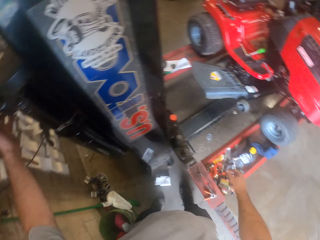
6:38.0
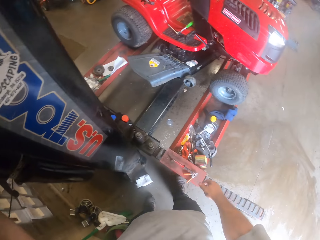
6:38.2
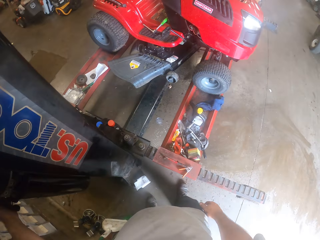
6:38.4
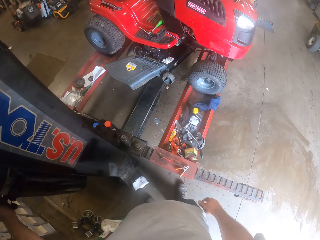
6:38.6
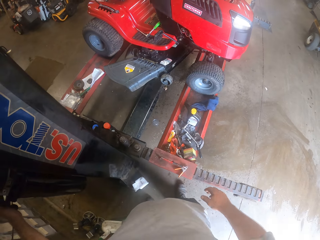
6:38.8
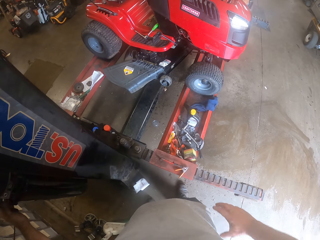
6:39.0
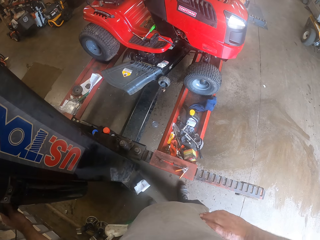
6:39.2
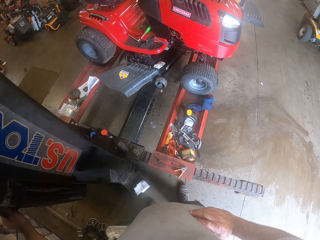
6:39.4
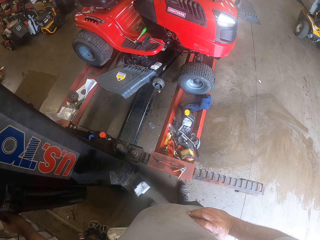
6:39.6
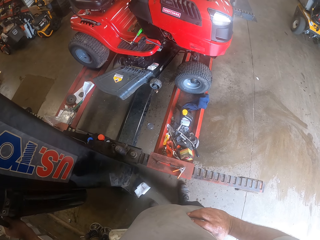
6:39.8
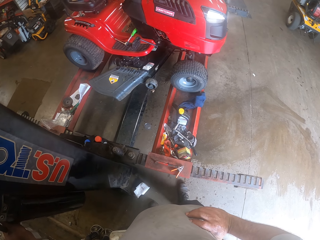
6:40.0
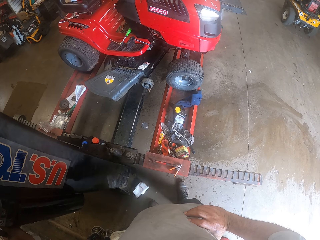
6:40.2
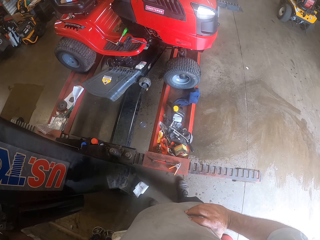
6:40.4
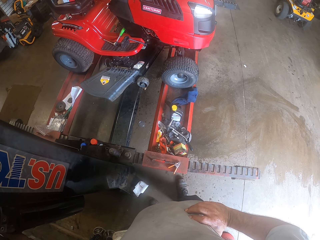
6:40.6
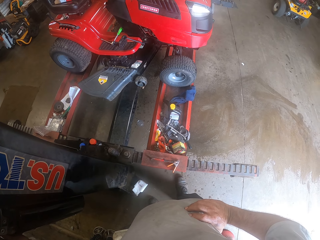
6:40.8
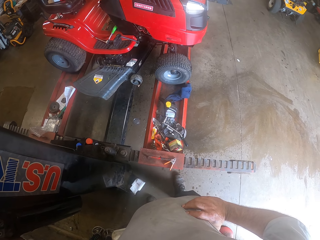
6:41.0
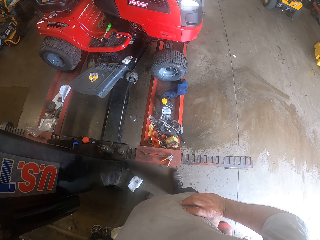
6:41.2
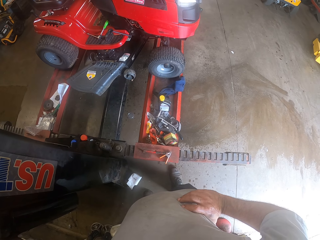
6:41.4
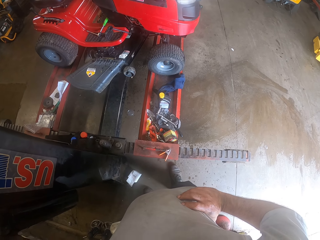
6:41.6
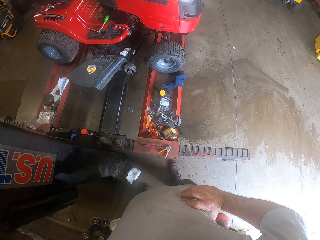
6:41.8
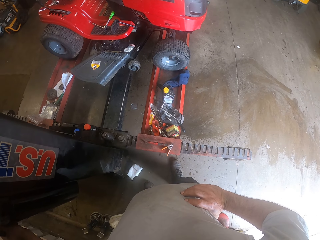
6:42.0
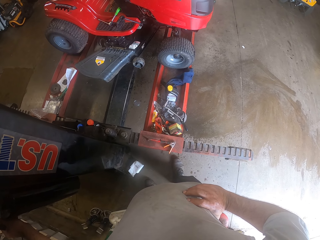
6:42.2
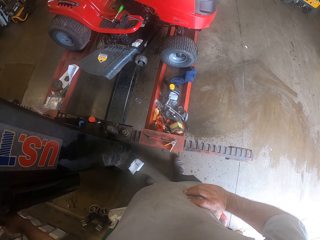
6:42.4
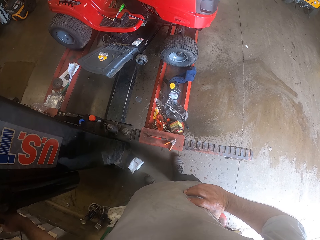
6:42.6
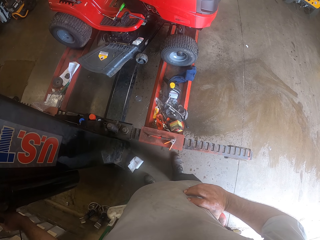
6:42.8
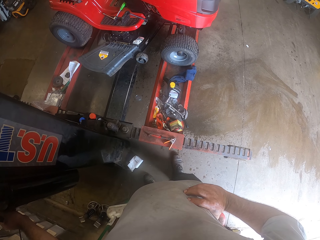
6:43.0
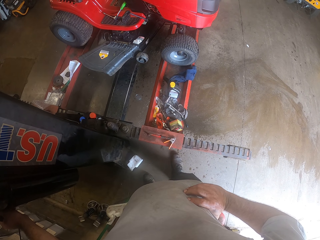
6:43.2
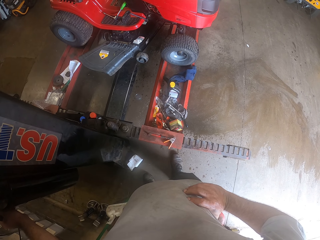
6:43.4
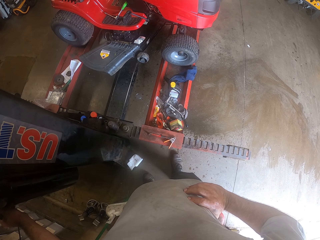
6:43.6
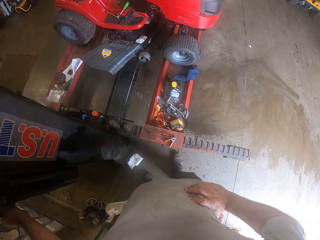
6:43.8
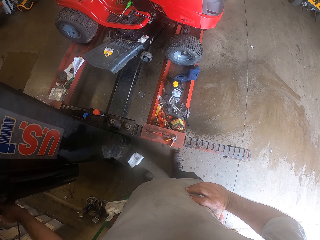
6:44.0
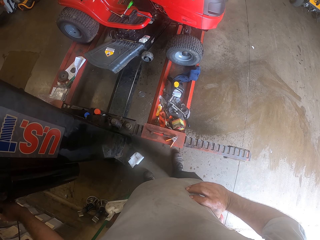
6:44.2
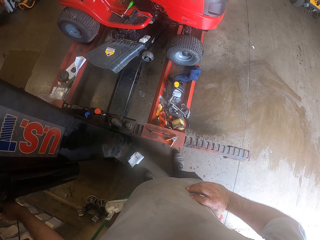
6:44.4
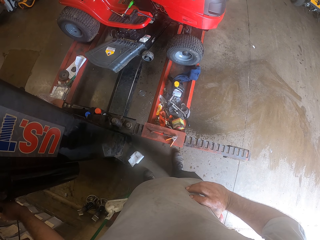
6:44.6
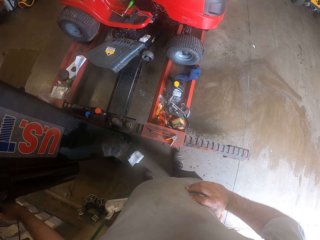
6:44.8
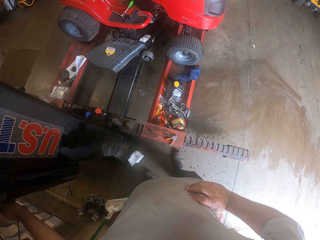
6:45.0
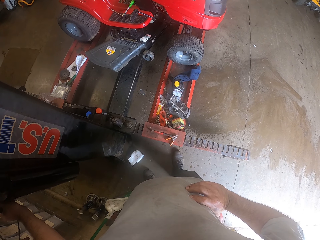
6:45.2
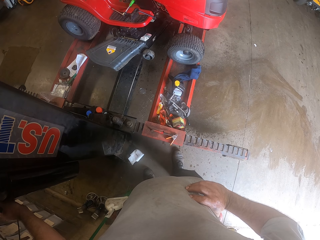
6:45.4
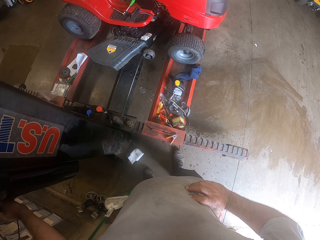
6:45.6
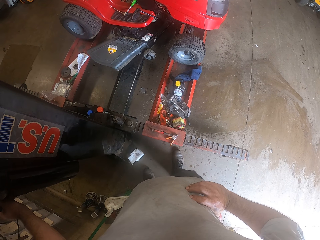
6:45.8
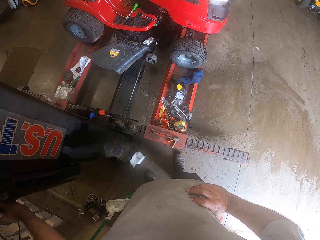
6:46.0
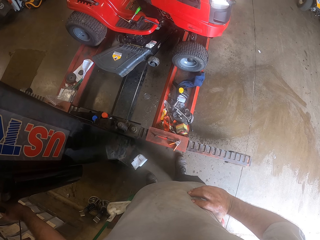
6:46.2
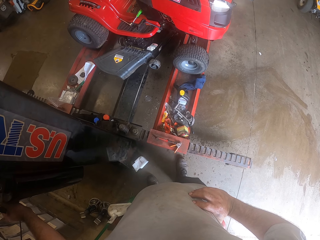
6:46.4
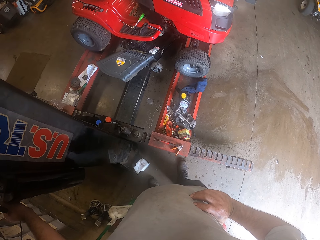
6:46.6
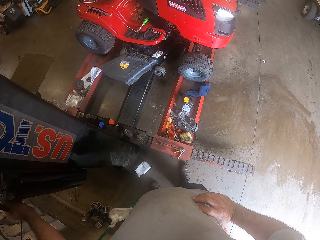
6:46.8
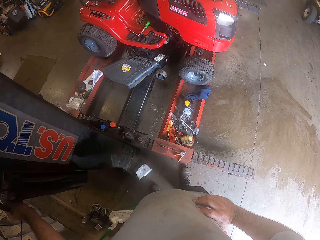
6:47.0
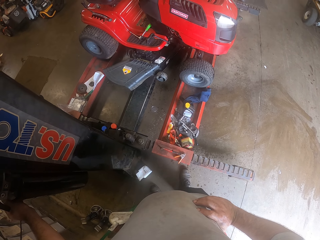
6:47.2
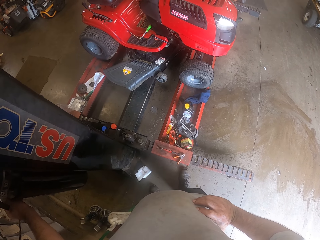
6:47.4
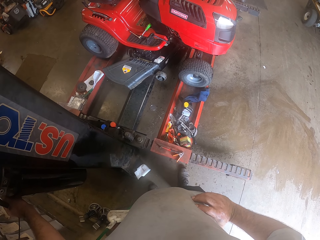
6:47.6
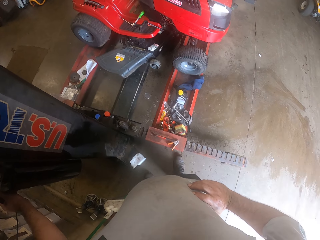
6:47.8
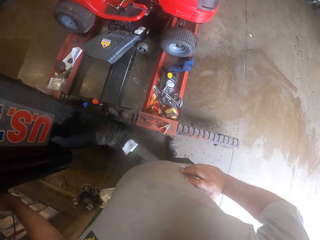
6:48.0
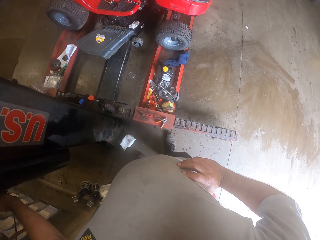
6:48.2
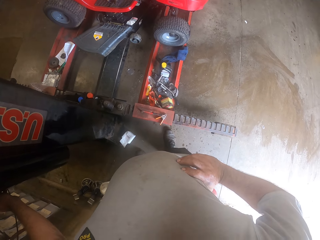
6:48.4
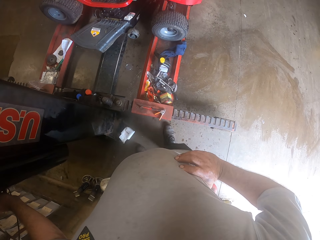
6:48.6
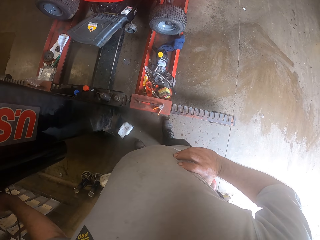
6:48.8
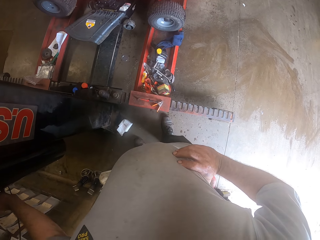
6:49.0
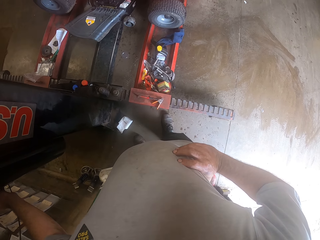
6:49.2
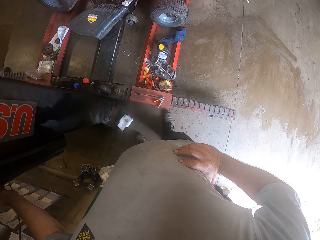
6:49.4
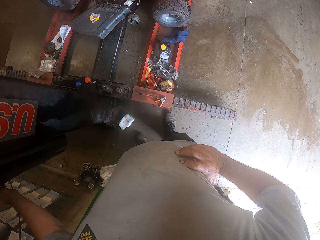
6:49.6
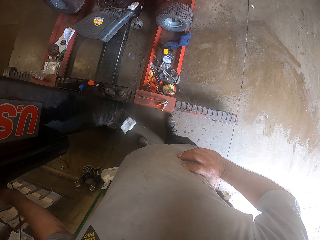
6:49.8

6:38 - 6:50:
The camera wearer touches something. They look at the lawn mower.

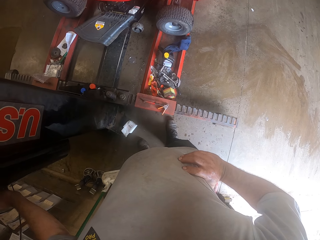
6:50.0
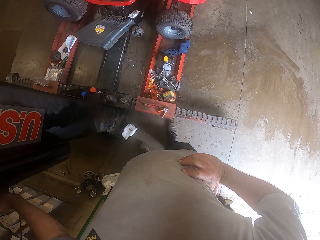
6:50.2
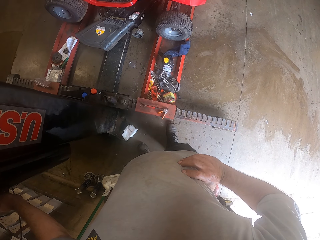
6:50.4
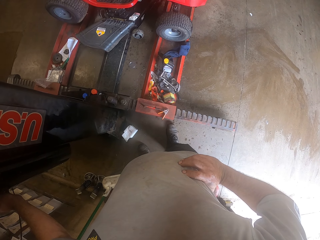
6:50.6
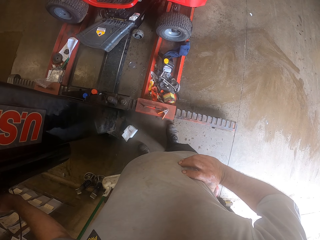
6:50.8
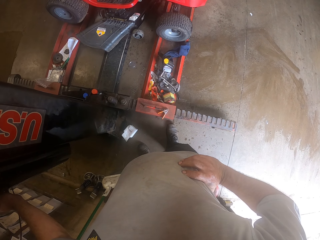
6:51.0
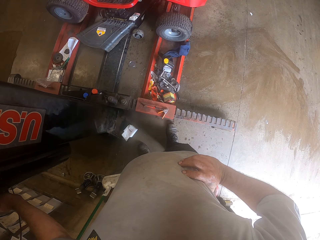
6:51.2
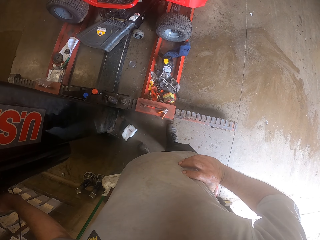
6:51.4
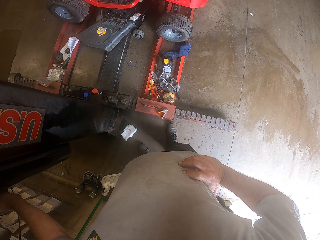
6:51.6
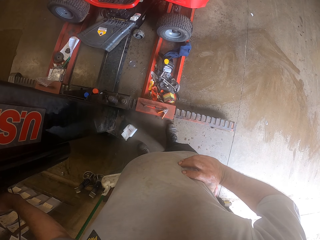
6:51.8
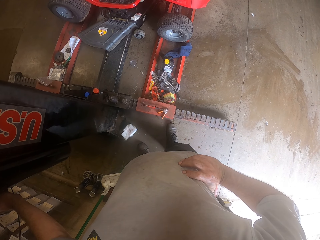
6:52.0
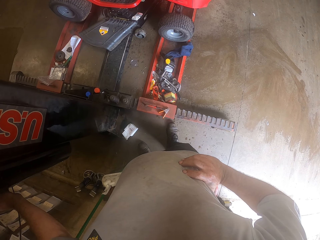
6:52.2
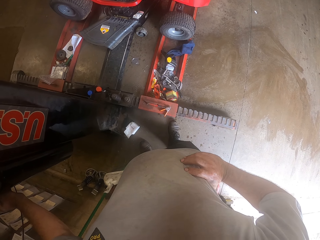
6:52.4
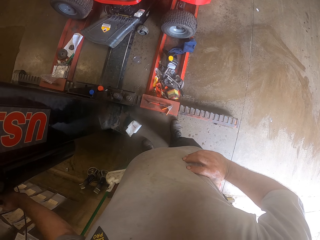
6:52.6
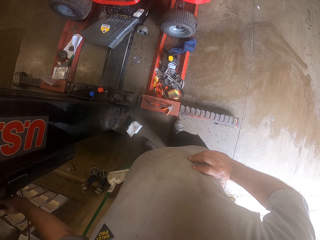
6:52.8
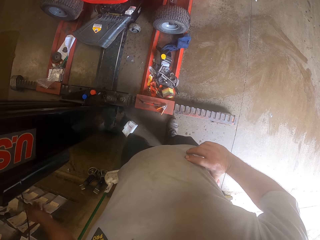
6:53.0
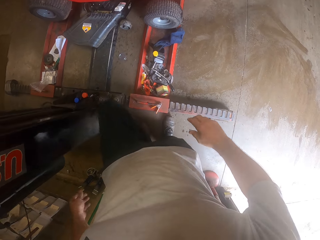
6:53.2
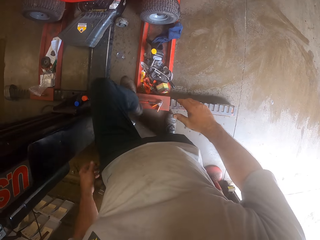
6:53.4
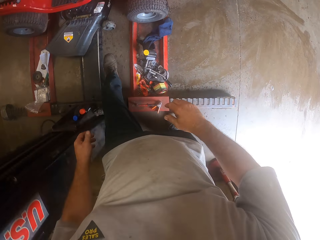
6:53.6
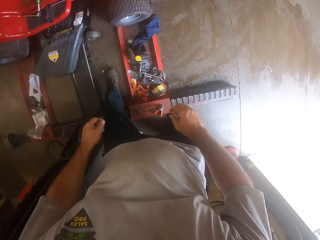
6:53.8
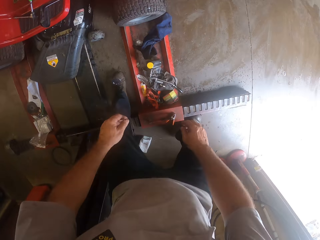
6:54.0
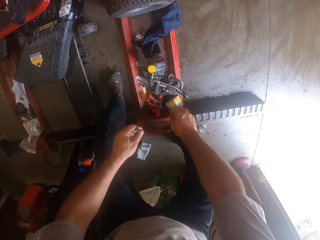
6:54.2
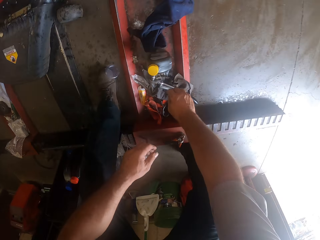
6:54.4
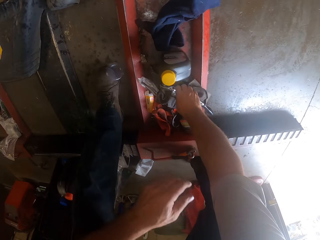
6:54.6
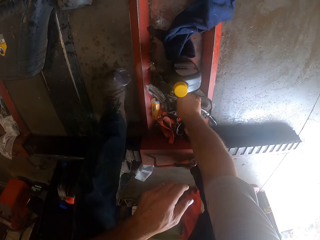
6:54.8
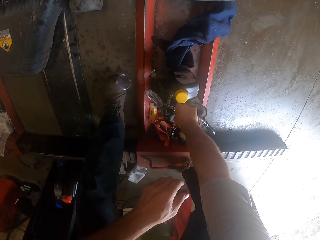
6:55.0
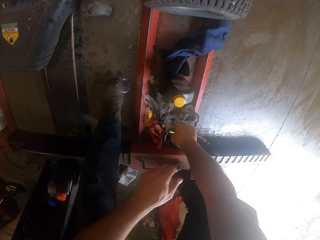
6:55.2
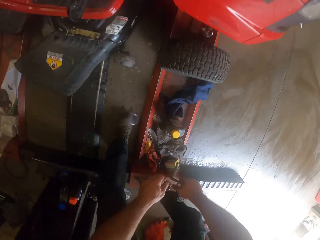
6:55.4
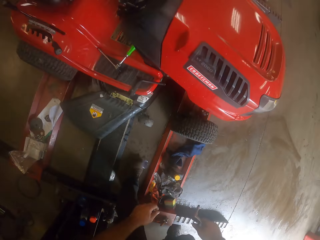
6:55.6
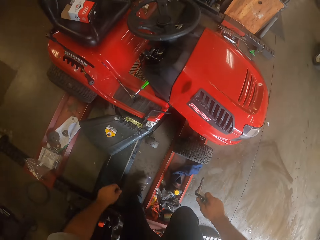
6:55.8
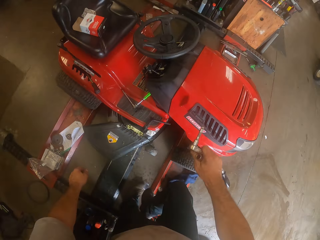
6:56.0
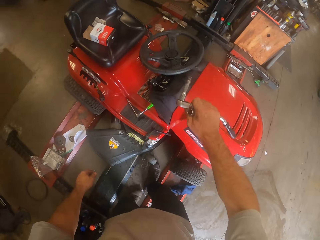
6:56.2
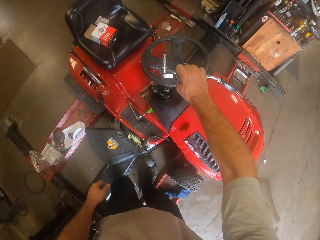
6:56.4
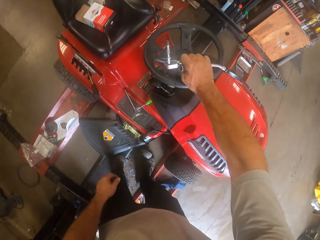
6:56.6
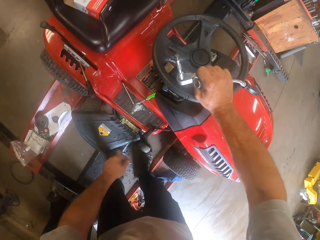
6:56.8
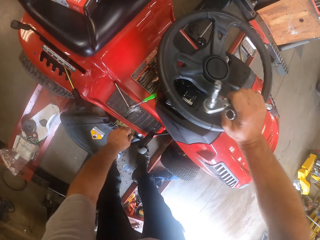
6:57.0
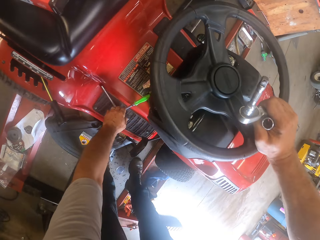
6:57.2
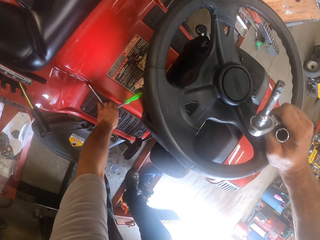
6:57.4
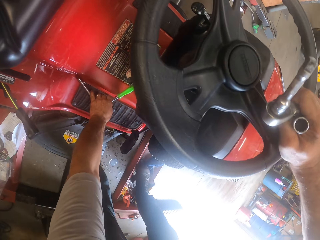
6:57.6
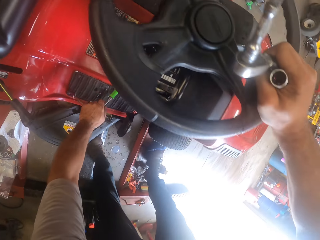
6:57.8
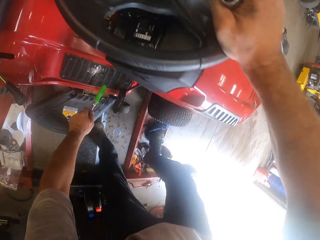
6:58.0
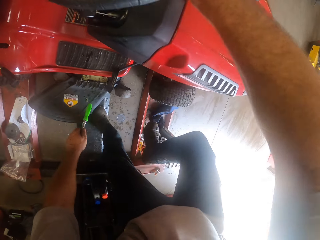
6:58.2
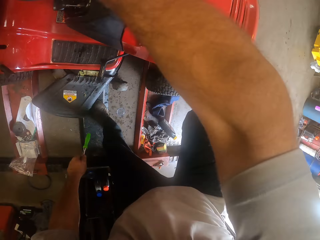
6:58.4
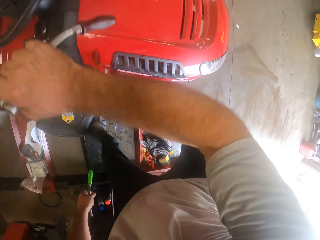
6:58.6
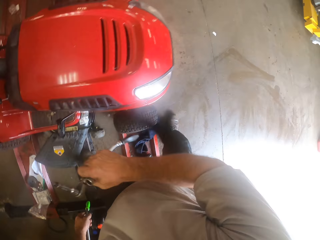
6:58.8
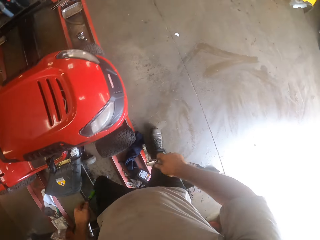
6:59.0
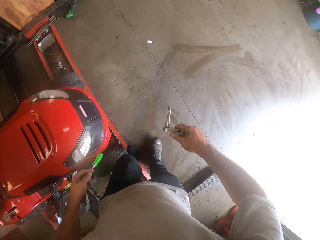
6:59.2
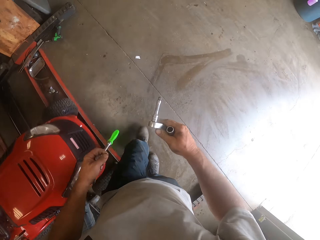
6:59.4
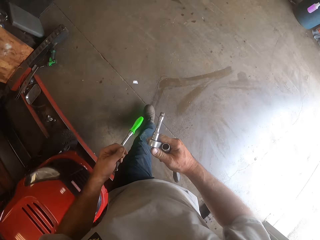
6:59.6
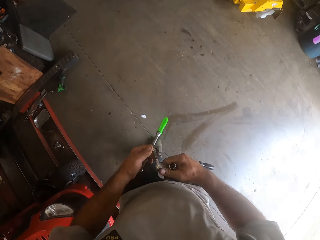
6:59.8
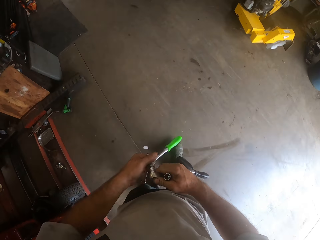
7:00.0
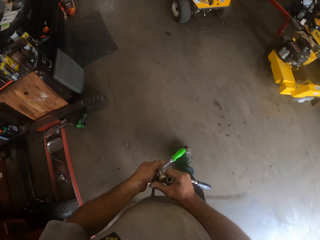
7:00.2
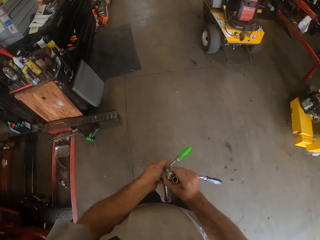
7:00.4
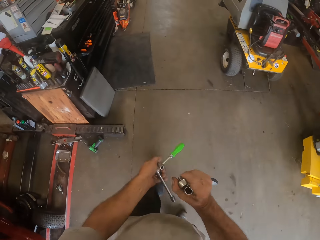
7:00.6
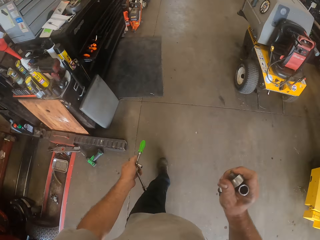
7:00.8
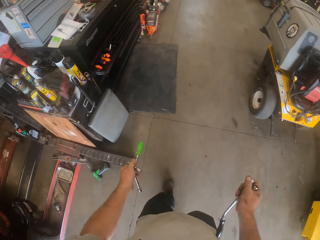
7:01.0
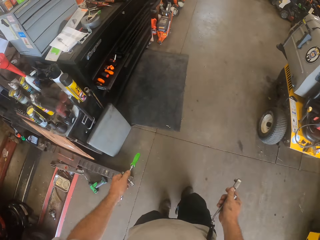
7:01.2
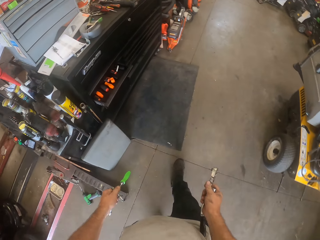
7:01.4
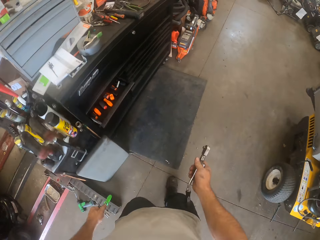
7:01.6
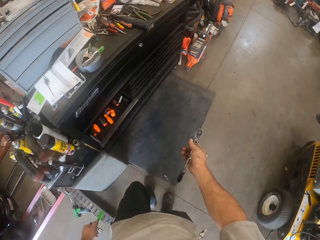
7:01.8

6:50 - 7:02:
The camera wearer picks up a spanner from the mower worktable. He places his hand on the lawn mower. He picks up another spanner or screwdriver from the lawn mower. He walks toward the tool cabinet across the workshop.
